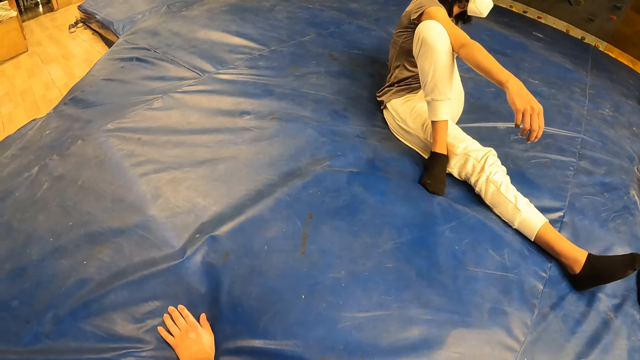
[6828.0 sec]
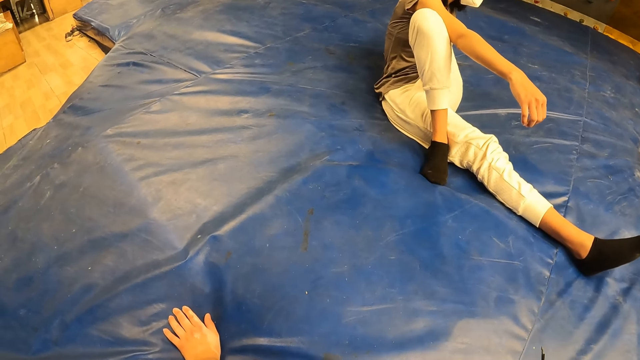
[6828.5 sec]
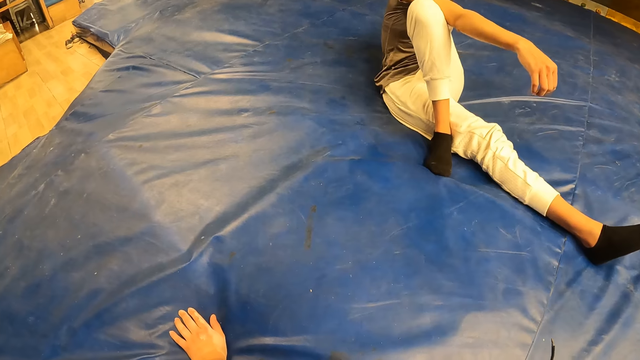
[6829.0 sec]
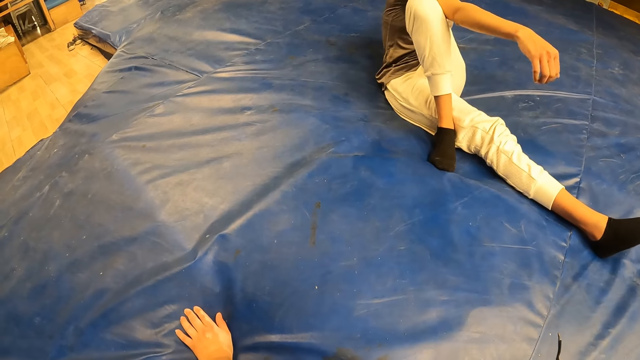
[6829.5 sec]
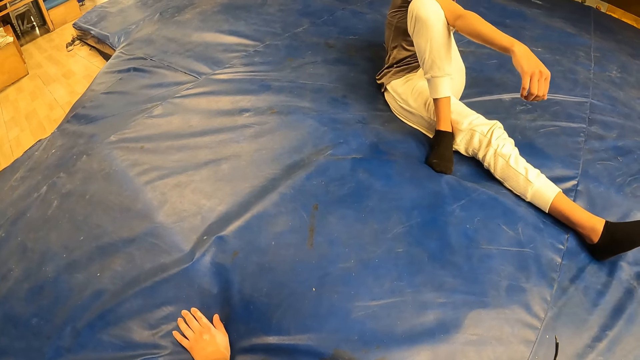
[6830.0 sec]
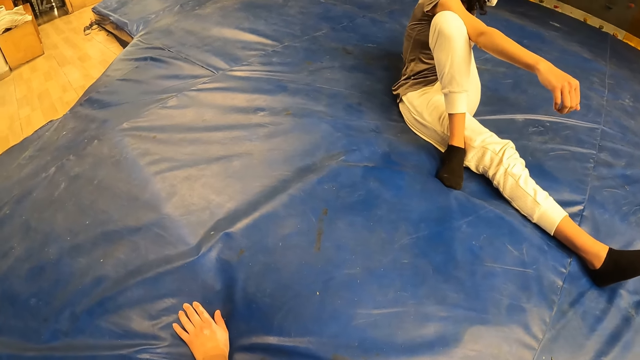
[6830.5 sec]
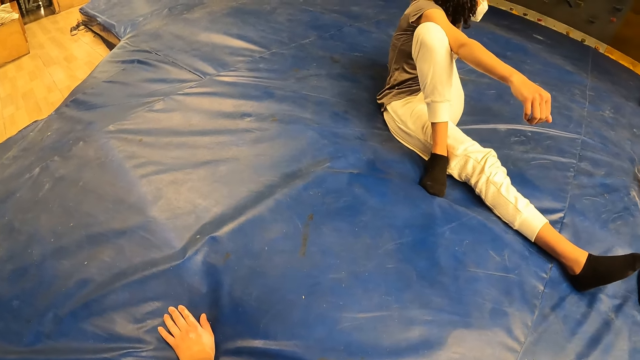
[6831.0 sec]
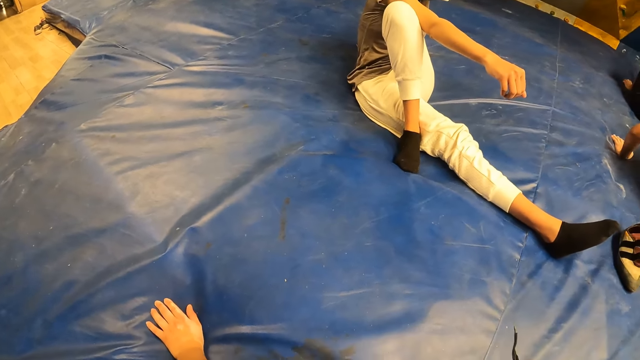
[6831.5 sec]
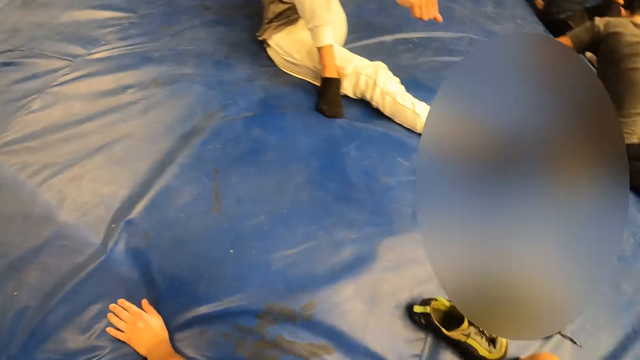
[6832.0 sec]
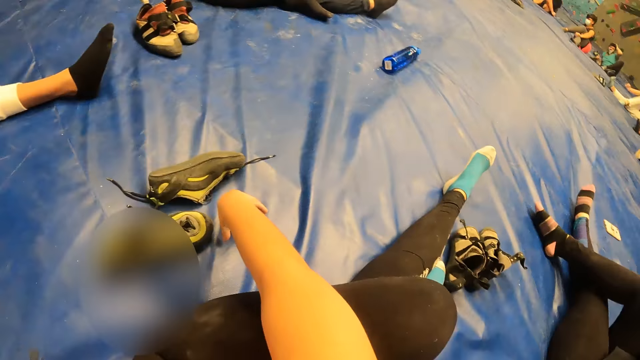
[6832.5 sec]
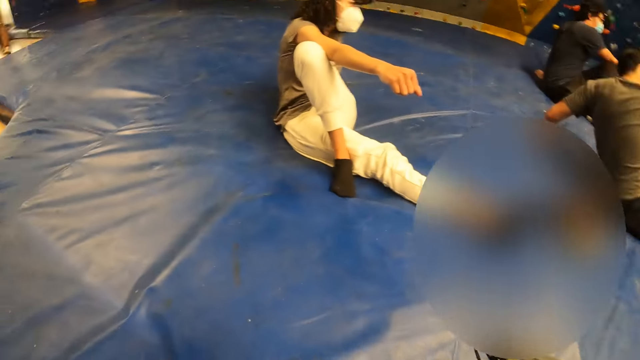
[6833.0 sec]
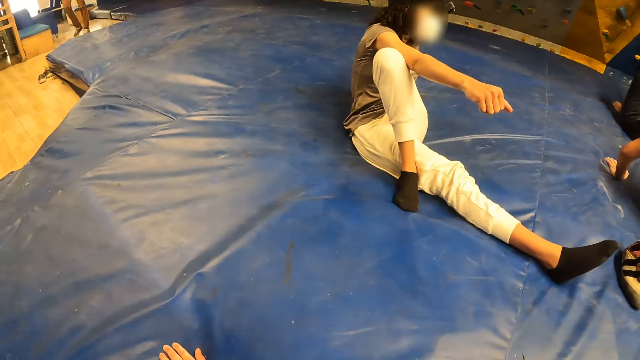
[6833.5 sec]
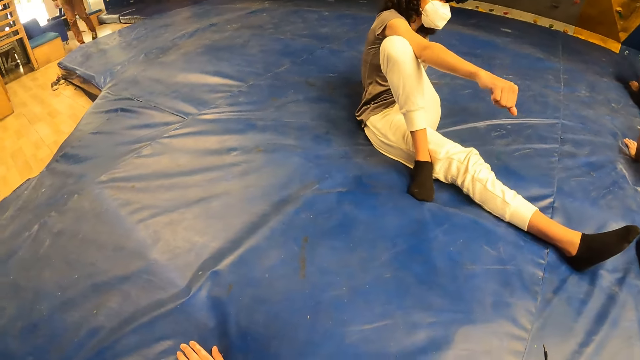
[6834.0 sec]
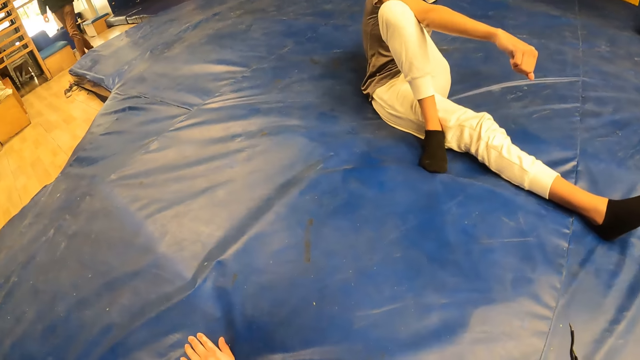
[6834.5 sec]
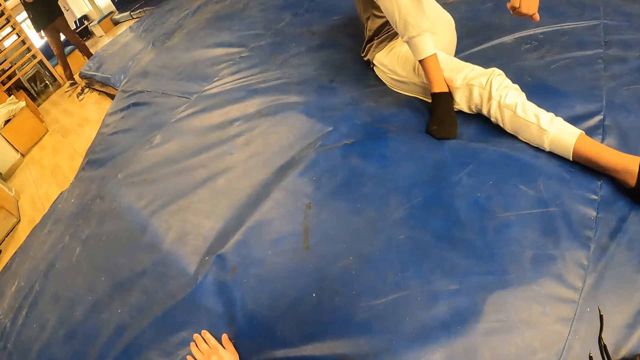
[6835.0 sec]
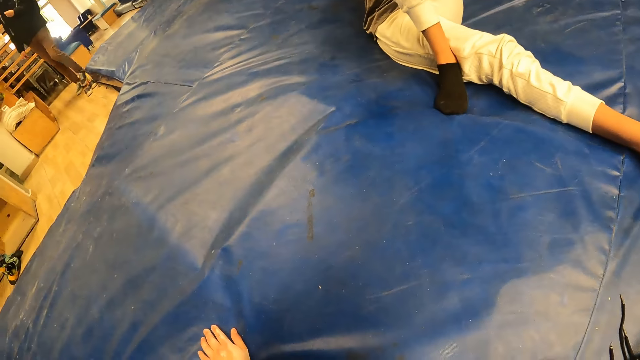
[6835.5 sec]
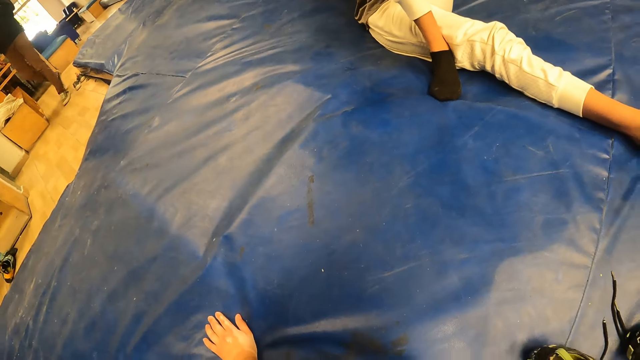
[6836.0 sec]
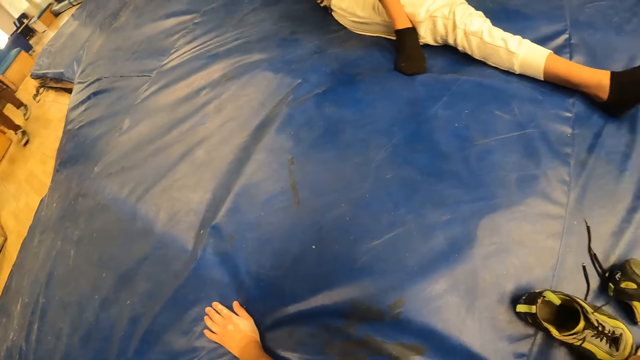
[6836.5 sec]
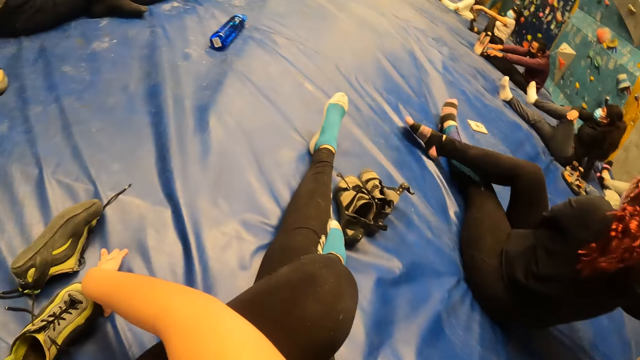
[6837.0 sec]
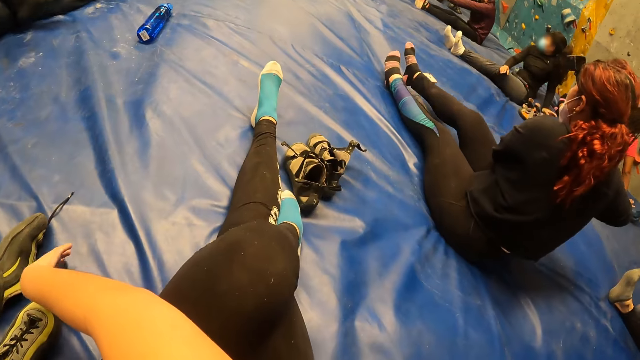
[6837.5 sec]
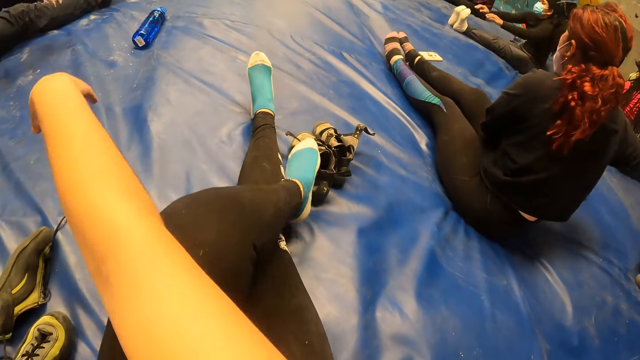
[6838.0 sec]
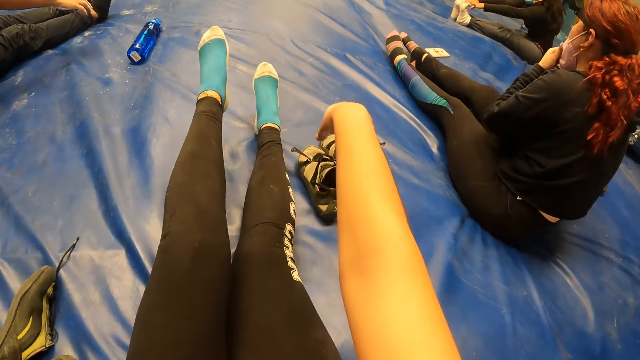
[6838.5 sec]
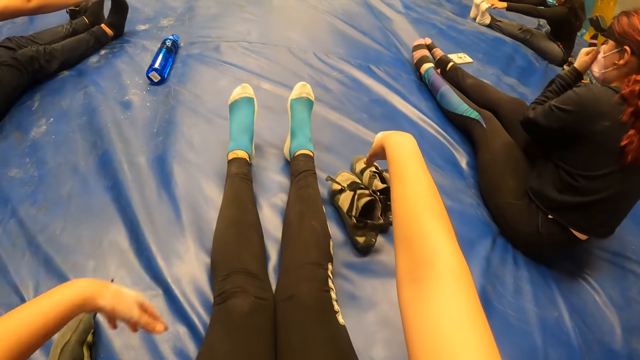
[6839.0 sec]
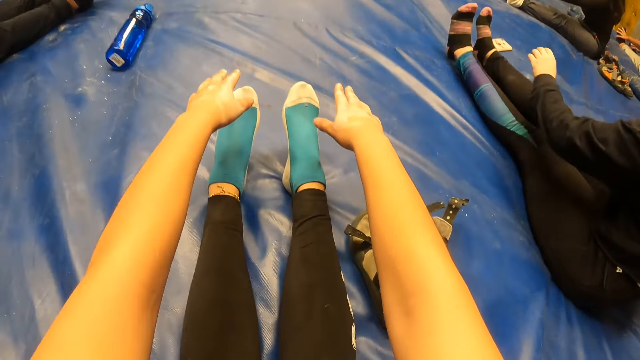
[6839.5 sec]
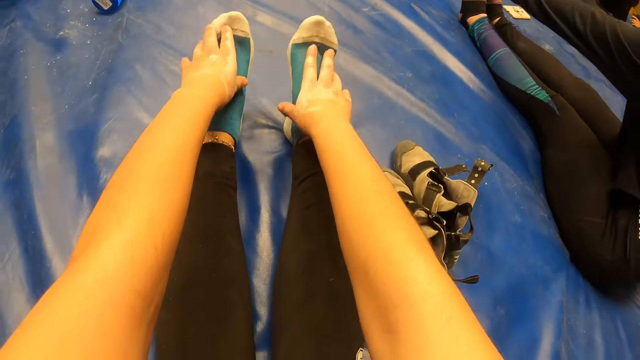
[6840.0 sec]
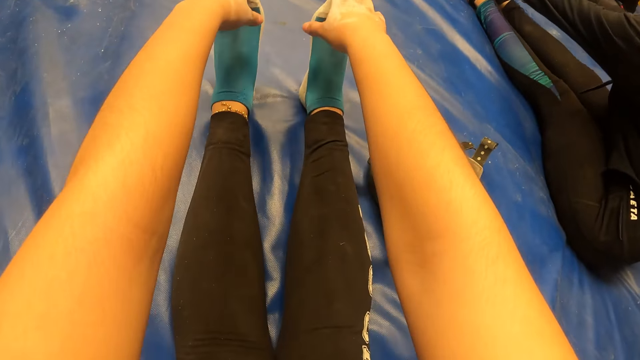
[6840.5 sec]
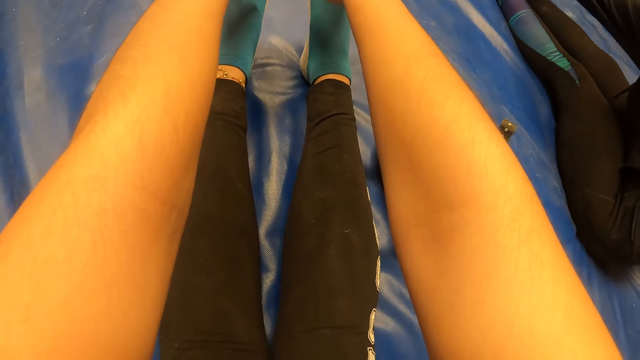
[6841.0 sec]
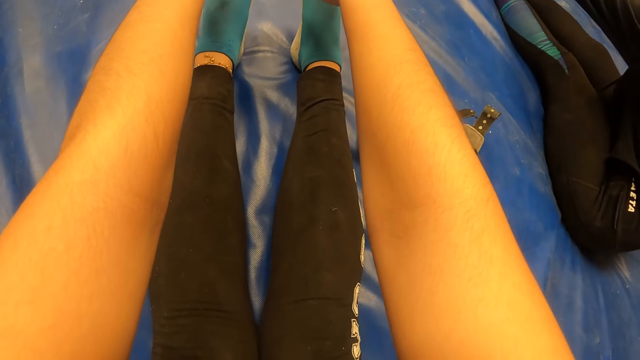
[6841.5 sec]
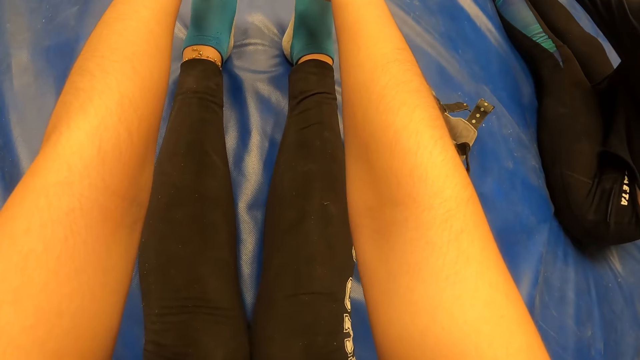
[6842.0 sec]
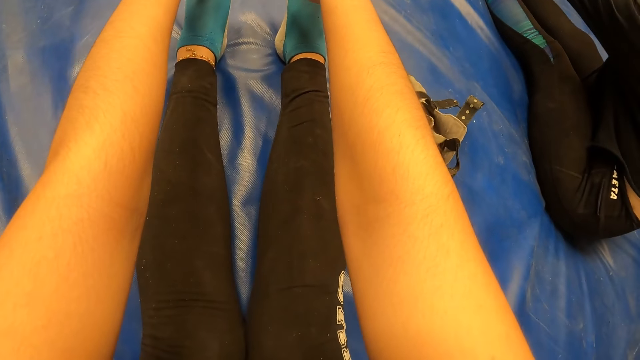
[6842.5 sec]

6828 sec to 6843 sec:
The camera wearer looks around. A man steps forward. The camera wearer looks around. A woman touches her feet with both hands. The camera wearer moves the legs and touches the legs. She holds her feet with both hands. Another woman holds her feet with both hands.

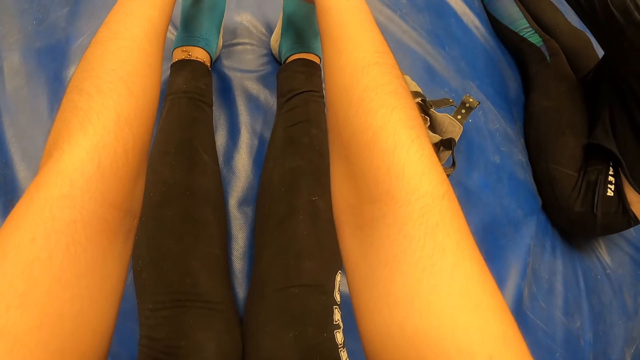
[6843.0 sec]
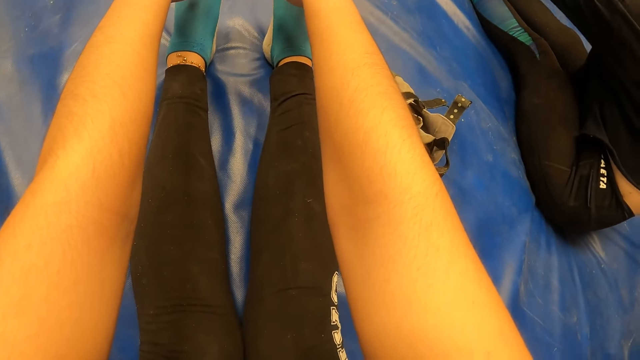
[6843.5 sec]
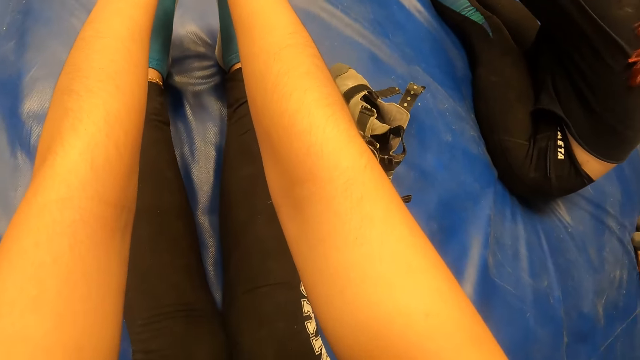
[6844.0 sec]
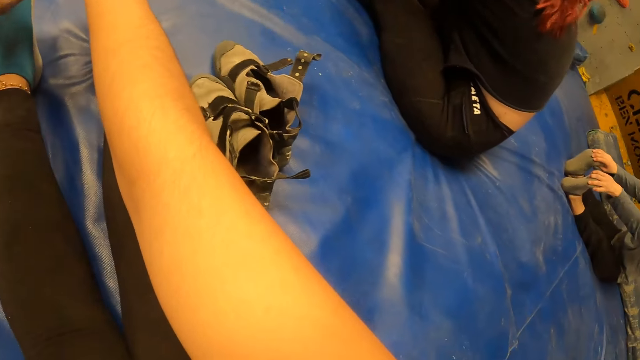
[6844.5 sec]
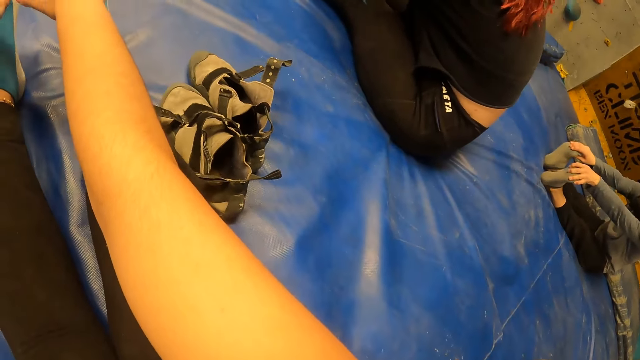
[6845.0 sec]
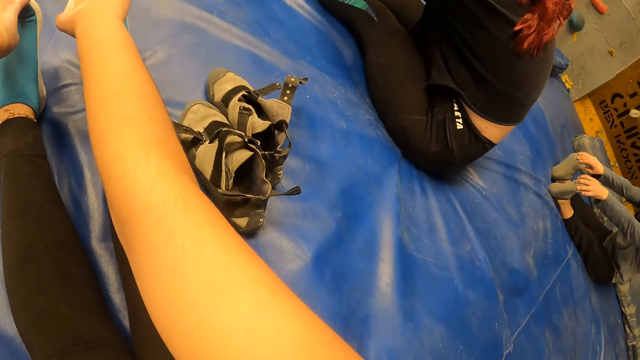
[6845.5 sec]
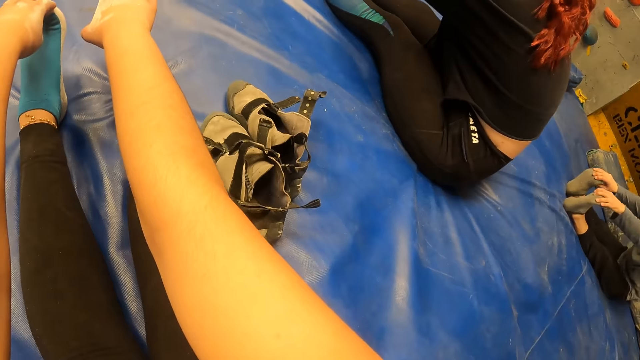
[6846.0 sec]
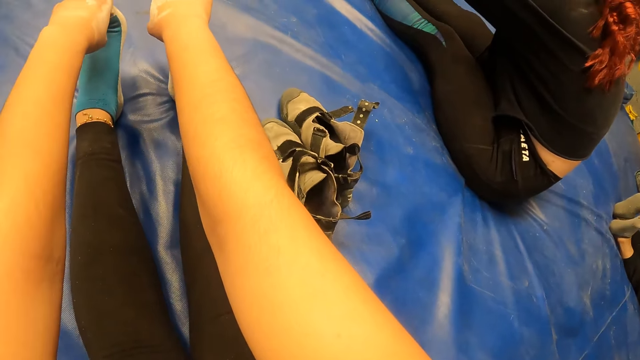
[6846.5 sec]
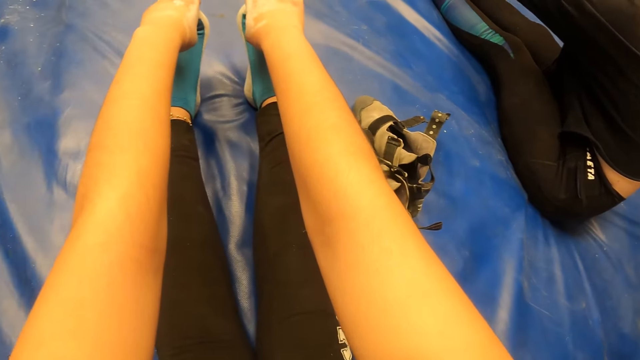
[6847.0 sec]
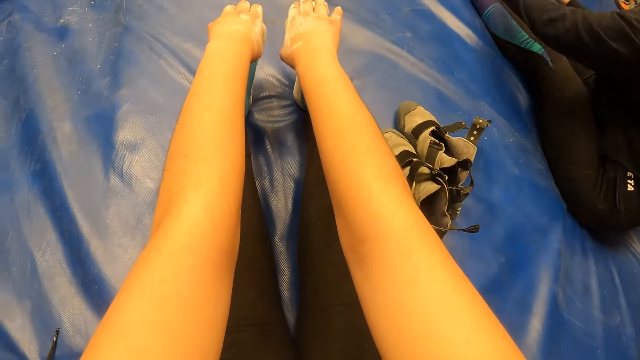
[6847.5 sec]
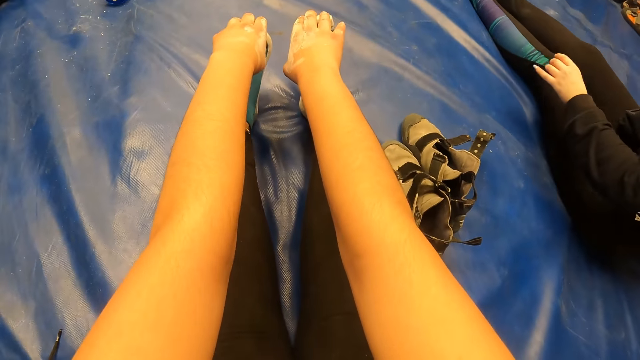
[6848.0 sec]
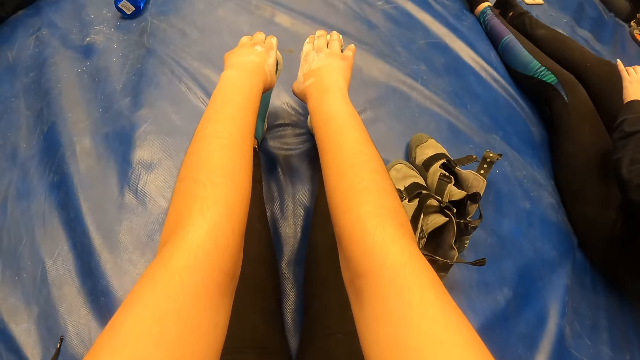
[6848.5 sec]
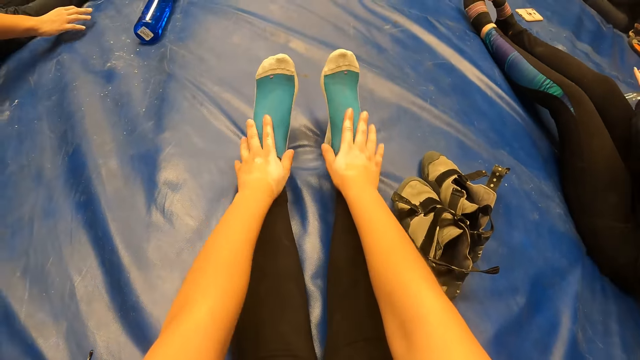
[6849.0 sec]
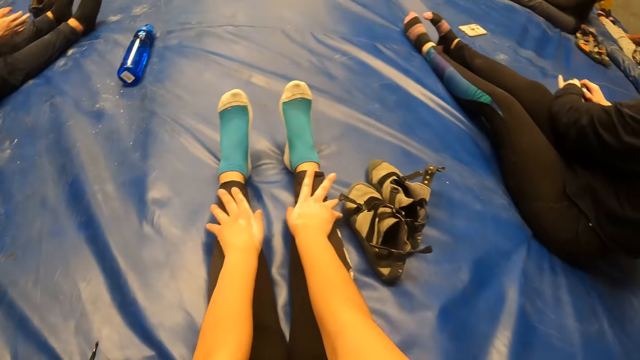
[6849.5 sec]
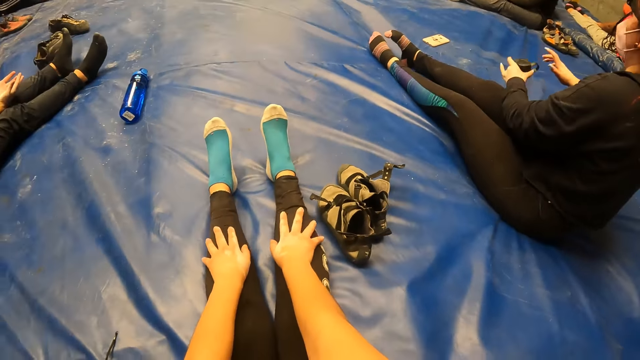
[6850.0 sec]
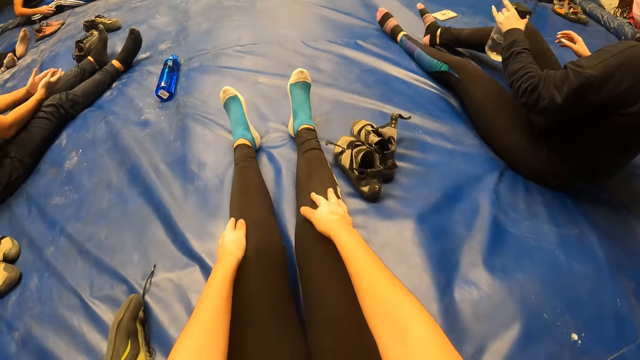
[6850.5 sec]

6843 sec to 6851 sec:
The camera wearer looks around. A lady moves the hands. The camera wearer moves the hands. She strokes her legs with both hands. The lady takes a water bottle from the mat with her left hand. The camera wearer moves the legs.
